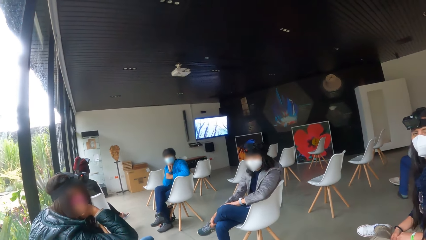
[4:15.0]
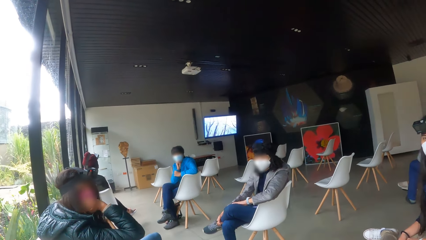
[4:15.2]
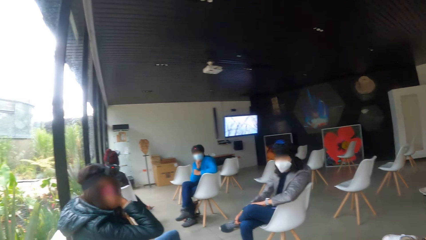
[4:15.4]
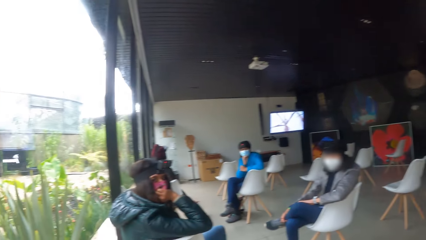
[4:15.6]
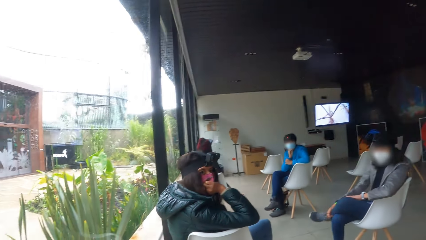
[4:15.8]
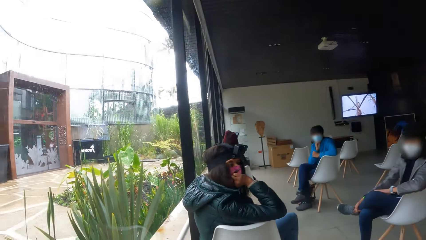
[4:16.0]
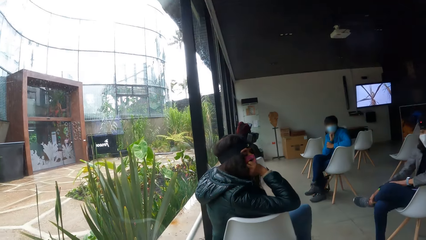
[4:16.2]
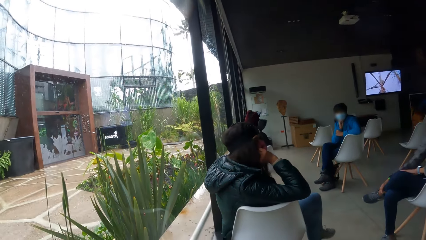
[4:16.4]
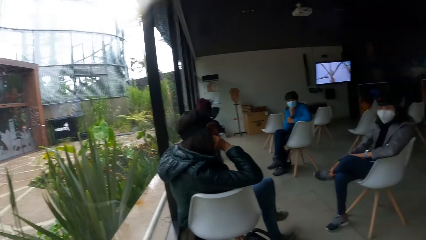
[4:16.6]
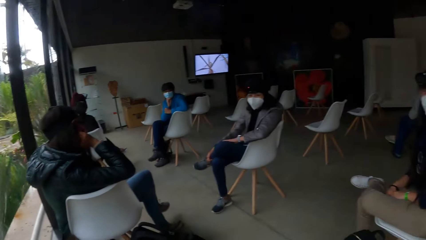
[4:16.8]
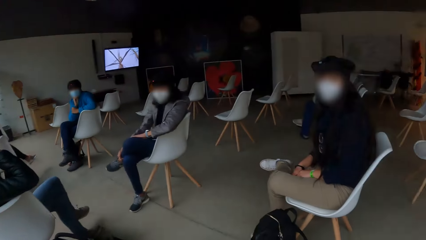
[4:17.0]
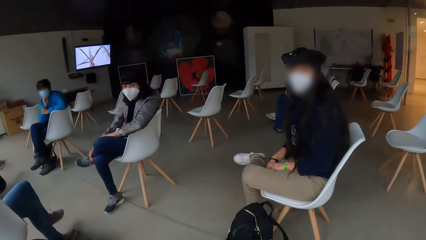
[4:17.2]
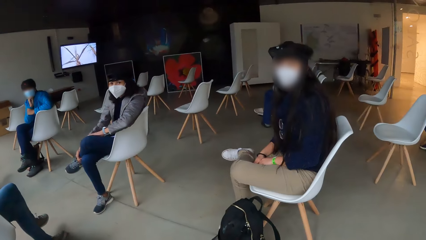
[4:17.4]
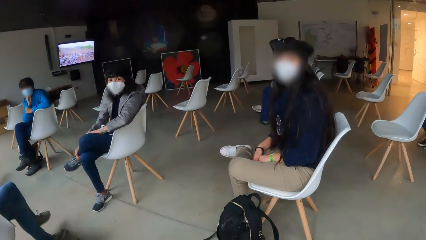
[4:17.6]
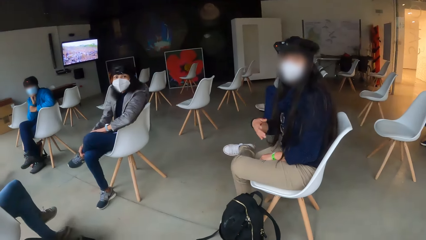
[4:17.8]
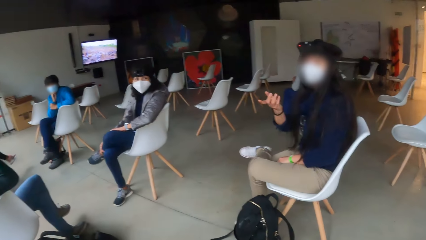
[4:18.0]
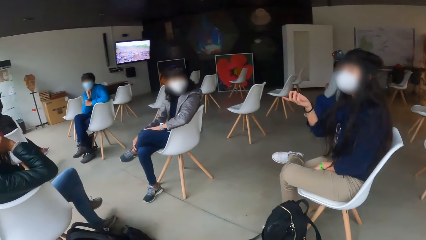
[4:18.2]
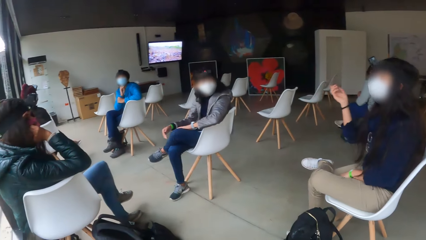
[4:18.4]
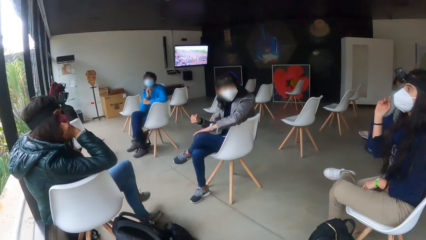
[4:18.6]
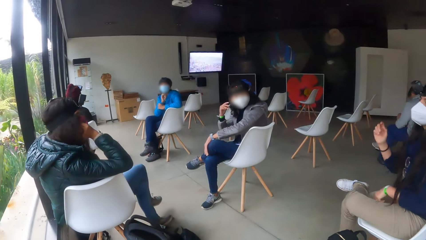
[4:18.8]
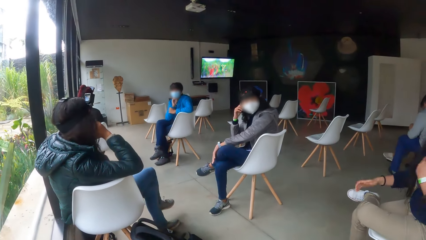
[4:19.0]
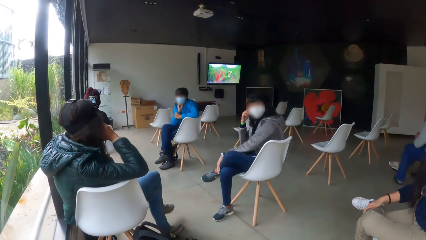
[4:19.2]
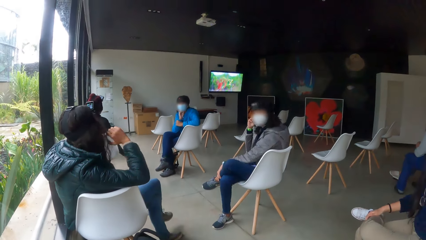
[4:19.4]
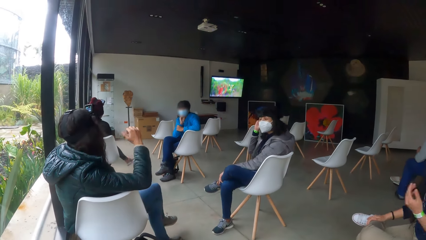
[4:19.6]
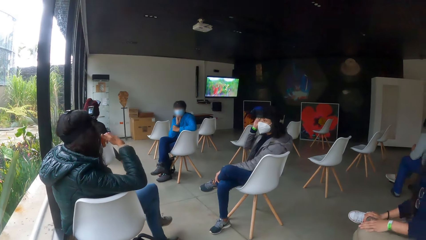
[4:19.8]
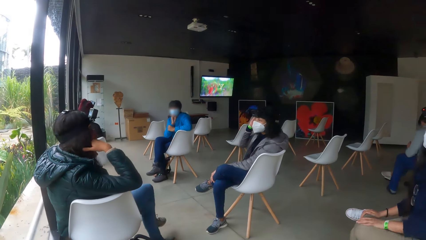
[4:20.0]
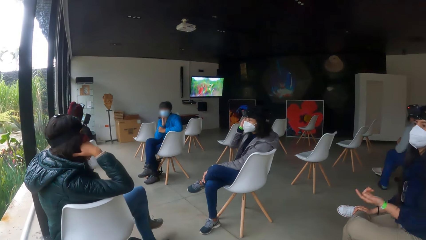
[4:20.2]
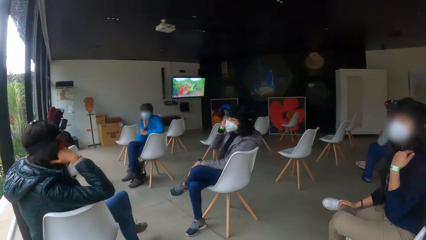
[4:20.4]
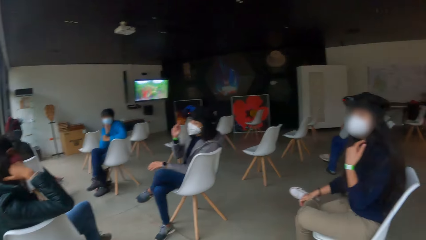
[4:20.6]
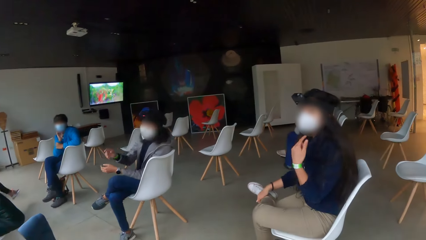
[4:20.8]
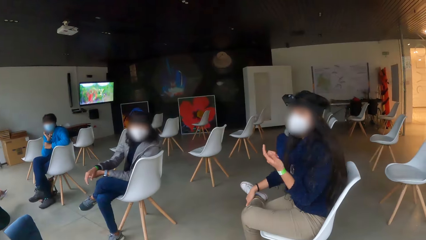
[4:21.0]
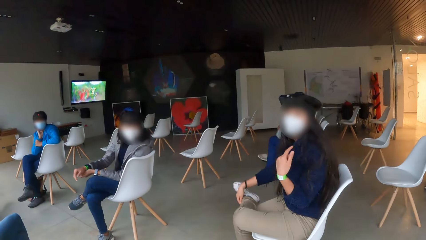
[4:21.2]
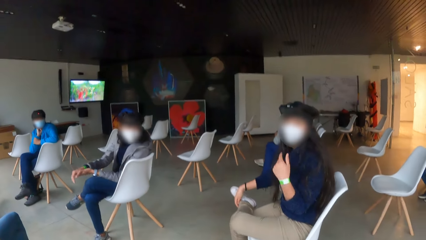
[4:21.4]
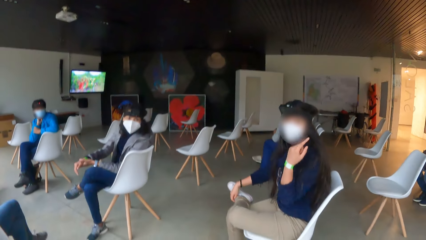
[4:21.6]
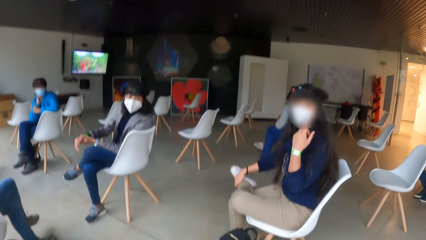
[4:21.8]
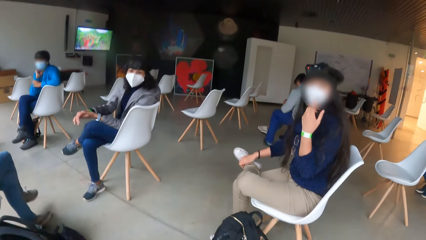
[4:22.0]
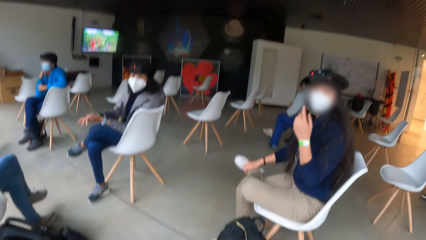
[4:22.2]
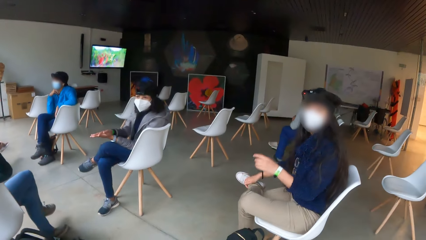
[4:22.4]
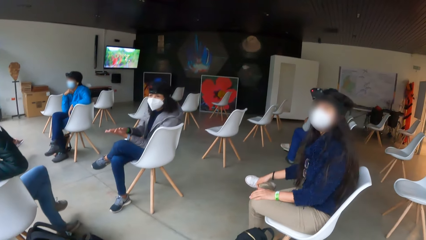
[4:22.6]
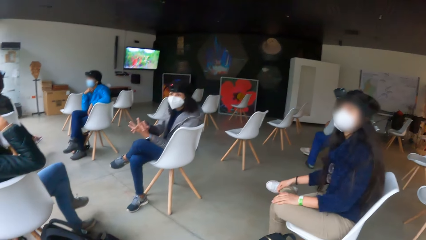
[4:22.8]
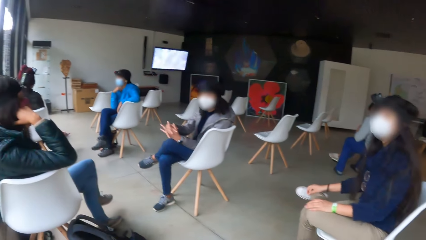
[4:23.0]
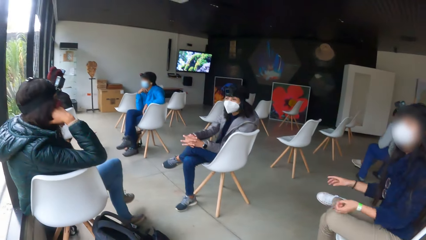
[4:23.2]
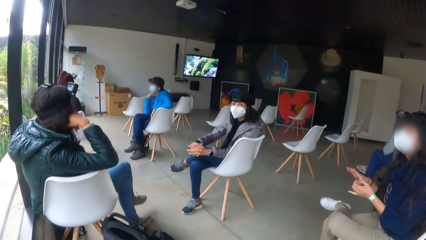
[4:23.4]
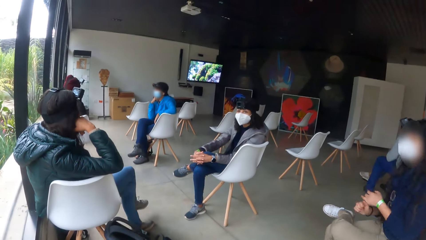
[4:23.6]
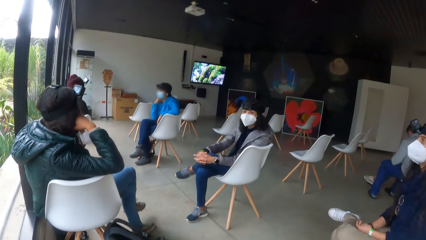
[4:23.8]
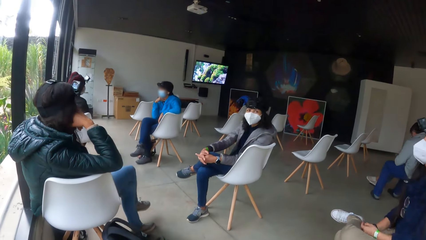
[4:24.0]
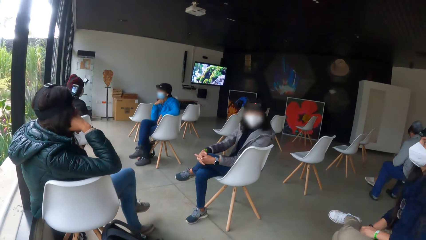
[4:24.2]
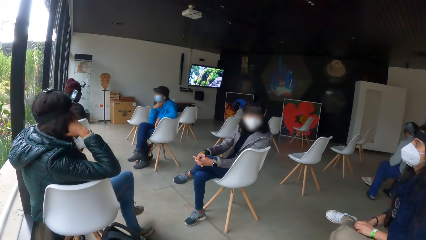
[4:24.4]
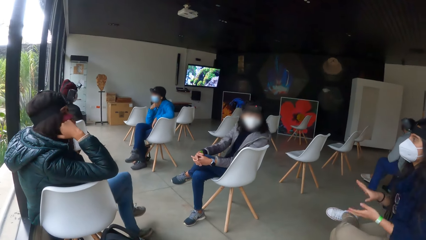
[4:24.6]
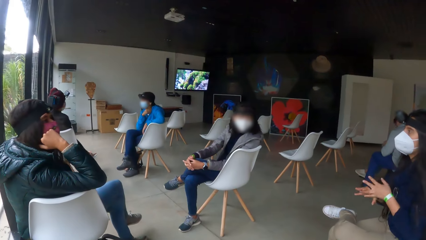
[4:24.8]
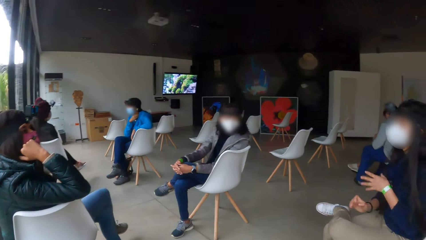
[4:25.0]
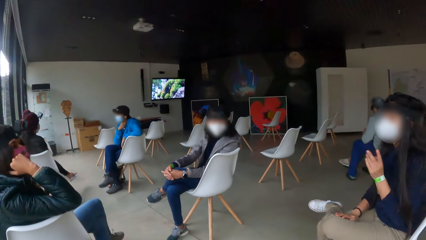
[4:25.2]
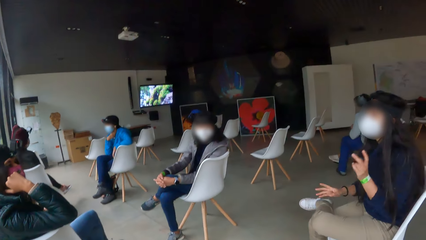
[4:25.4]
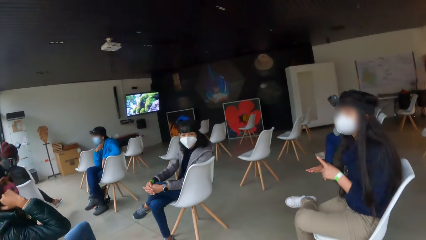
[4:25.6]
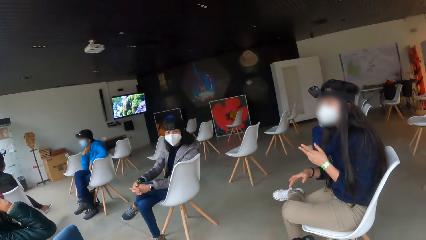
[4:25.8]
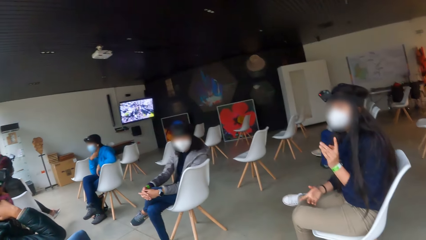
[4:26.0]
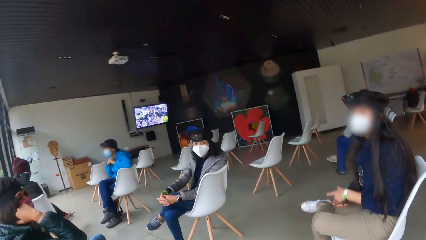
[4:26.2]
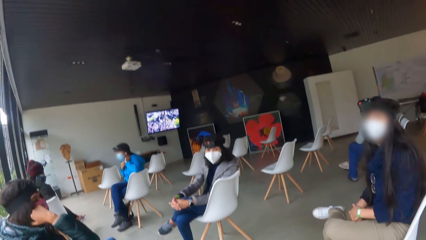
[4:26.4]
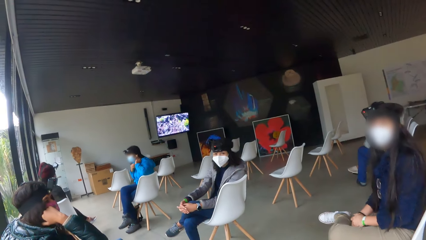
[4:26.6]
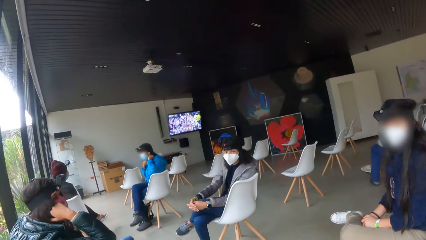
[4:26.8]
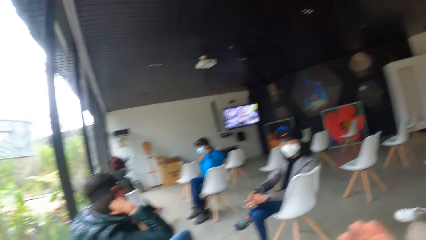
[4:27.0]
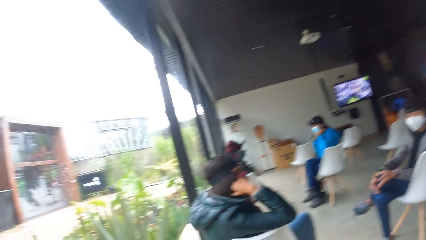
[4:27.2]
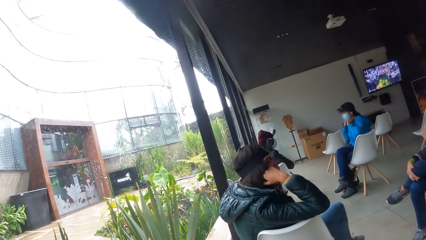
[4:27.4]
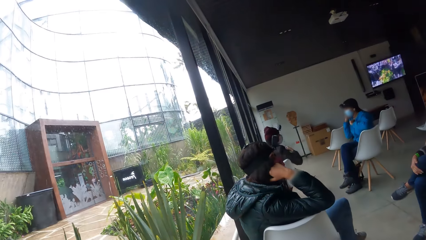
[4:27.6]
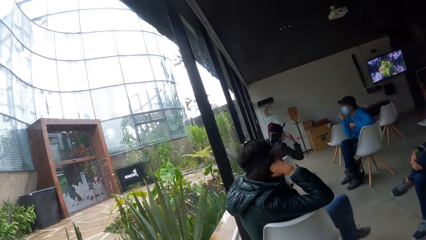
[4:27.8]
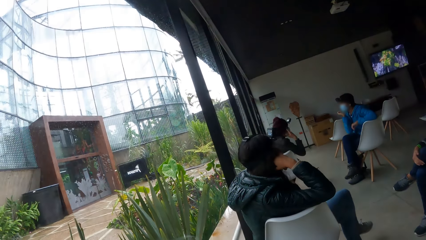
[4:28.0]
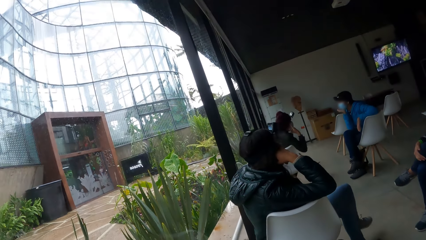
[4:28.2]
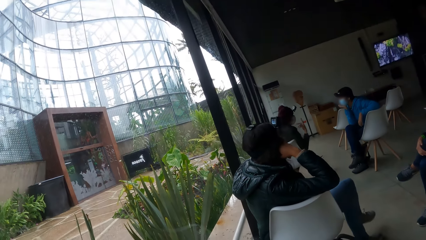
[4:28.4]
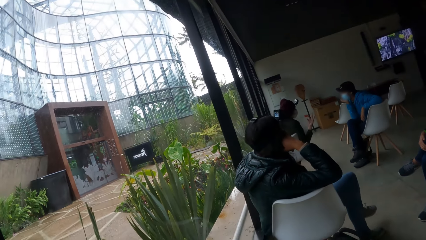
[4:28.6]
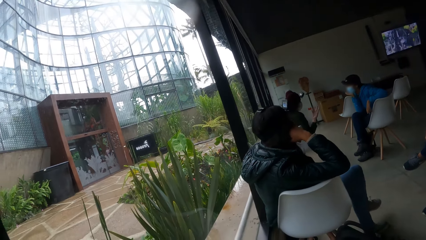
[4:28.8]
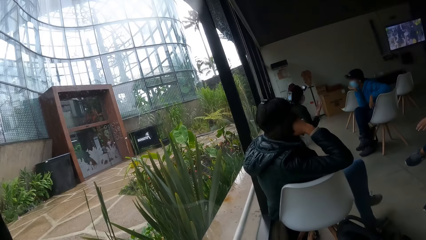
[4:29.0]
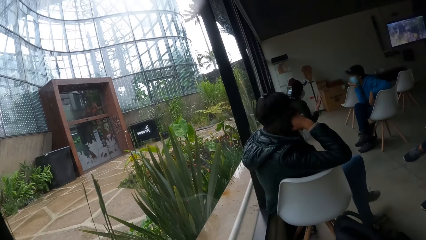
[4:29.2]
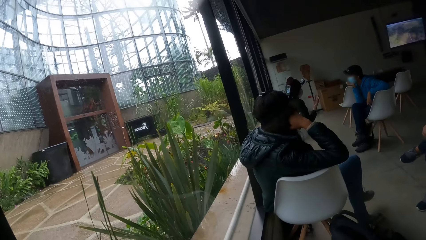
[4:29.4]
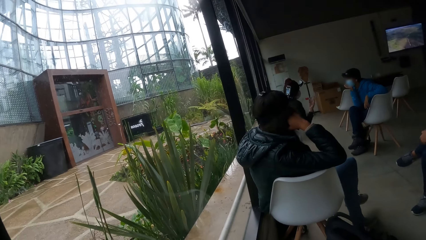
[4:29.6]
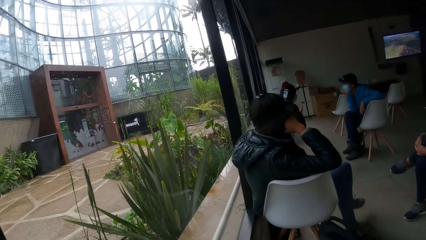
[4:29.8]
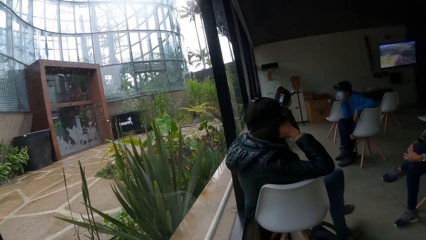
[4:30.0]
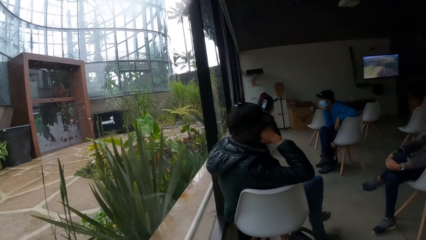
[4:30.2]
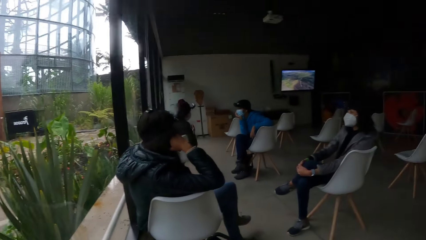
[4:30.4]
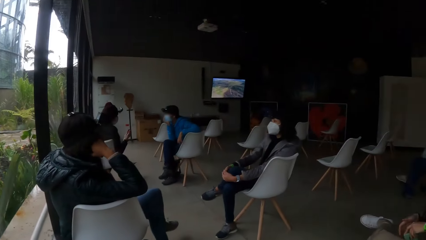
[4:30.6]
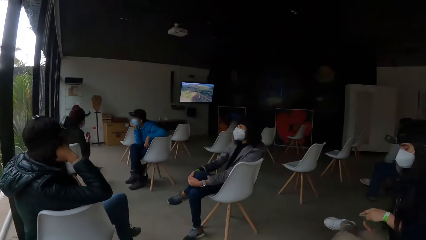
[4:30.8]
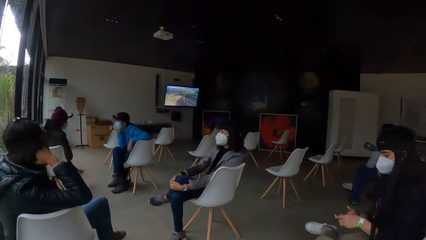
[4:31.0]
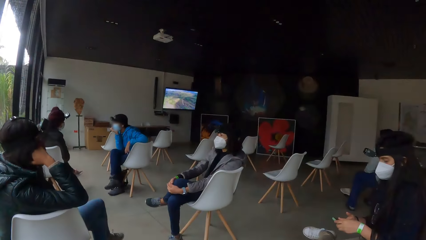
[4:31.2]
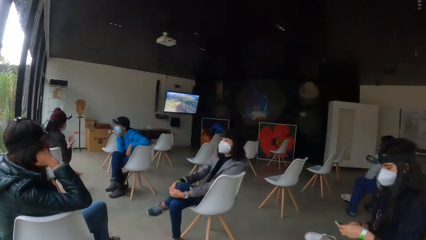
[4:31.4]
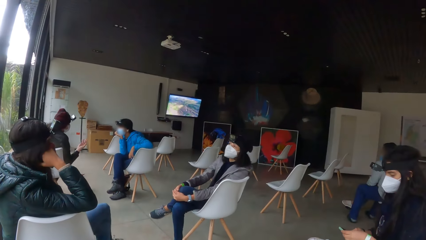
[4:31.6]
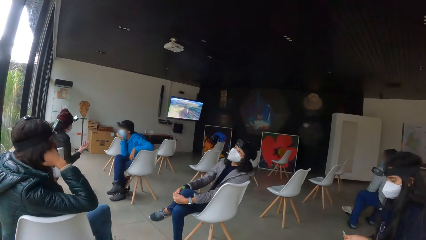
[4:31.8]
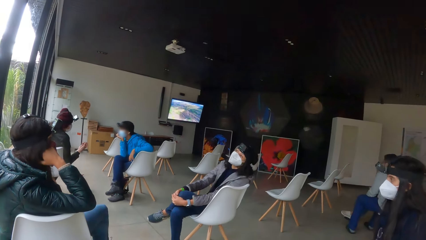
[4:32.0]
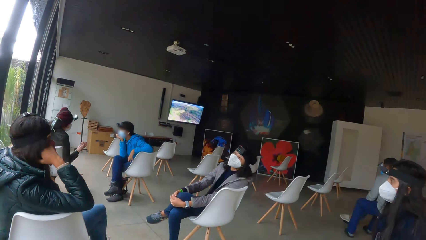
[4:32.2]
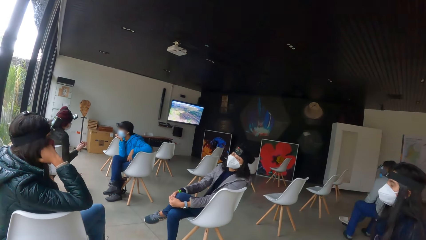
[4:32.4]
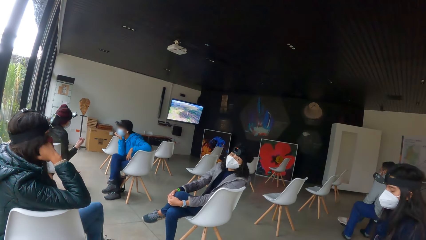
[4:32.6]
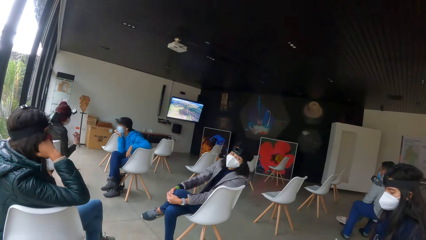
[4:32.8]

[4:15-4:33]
The woman touches her hair with her right hand. The woman picks the mobile phone from the chair with her left hand.
